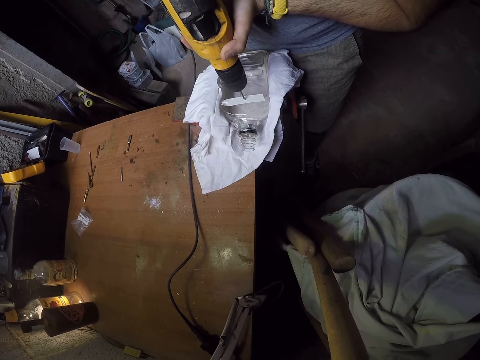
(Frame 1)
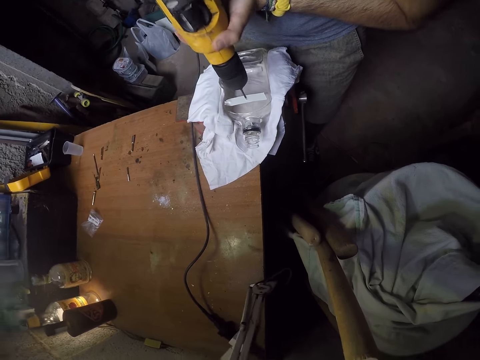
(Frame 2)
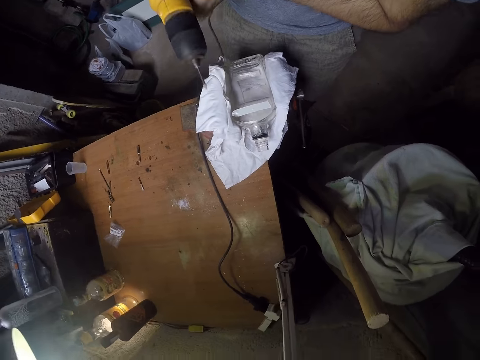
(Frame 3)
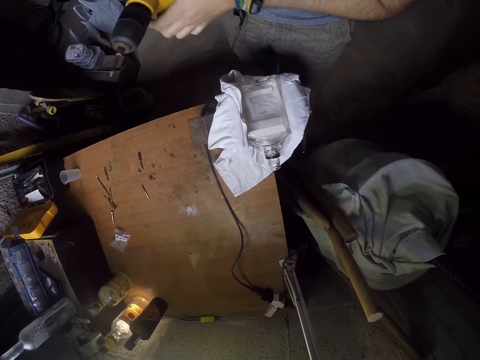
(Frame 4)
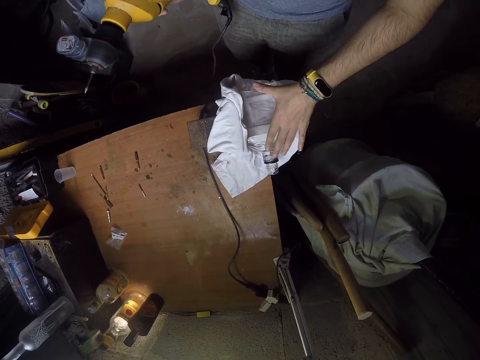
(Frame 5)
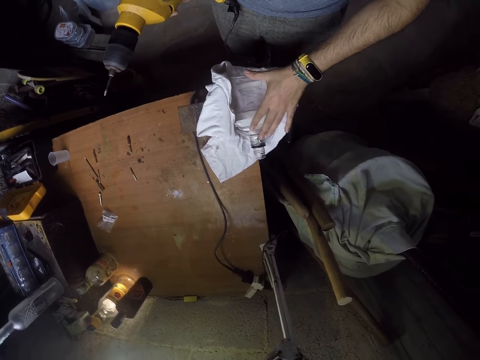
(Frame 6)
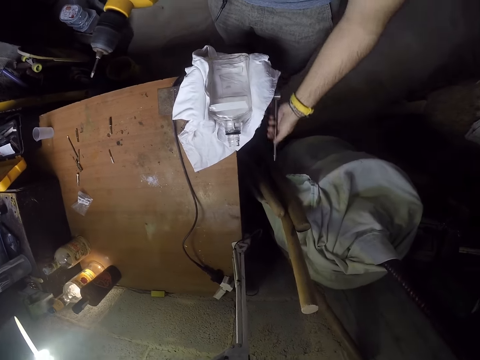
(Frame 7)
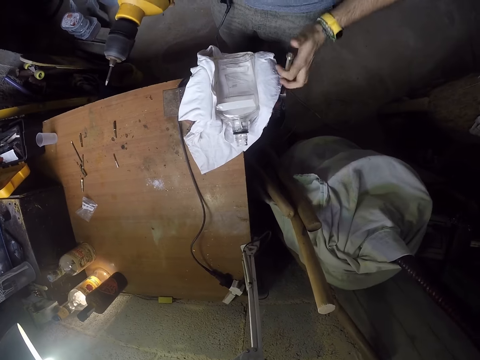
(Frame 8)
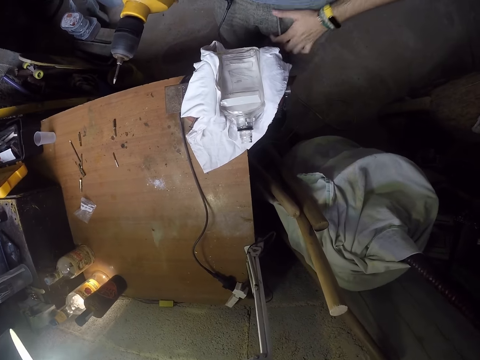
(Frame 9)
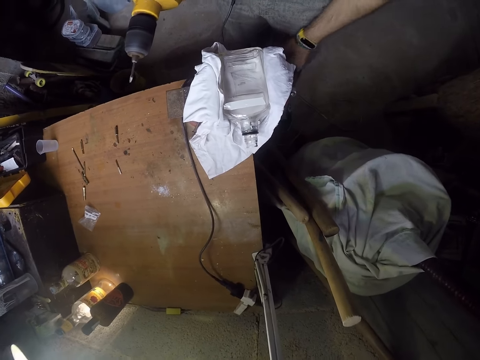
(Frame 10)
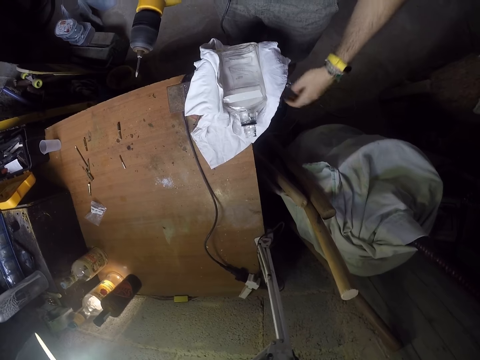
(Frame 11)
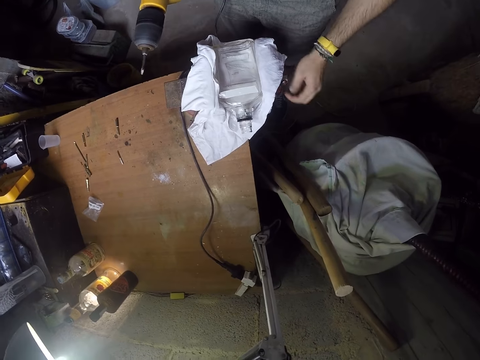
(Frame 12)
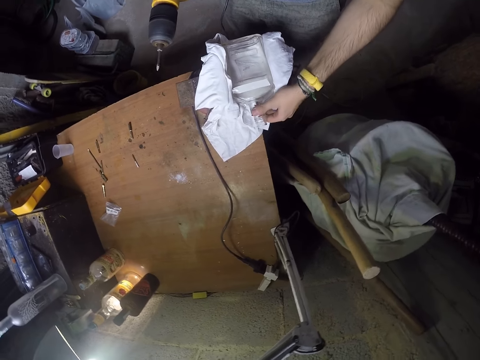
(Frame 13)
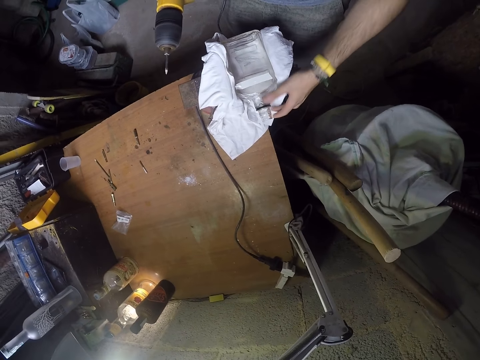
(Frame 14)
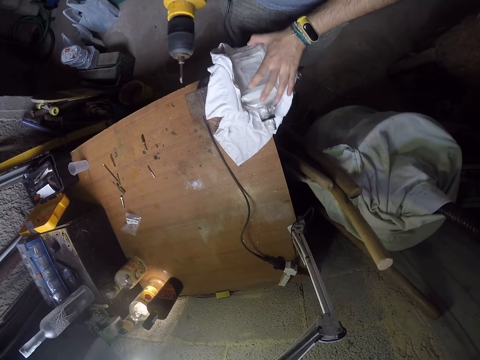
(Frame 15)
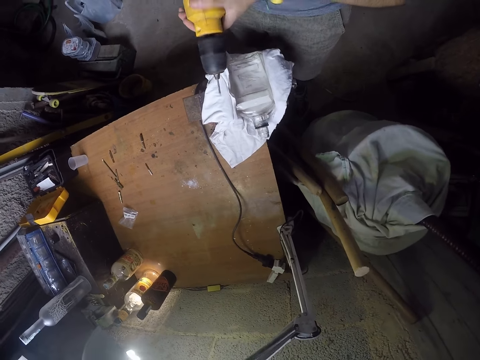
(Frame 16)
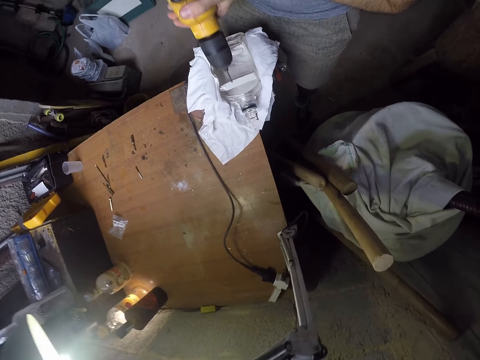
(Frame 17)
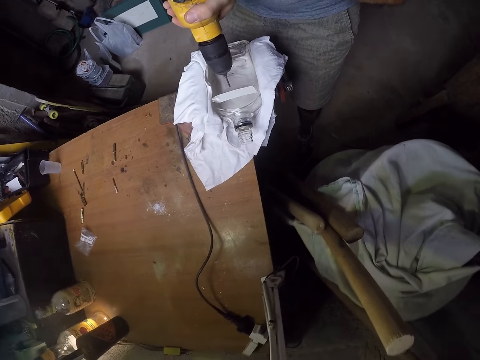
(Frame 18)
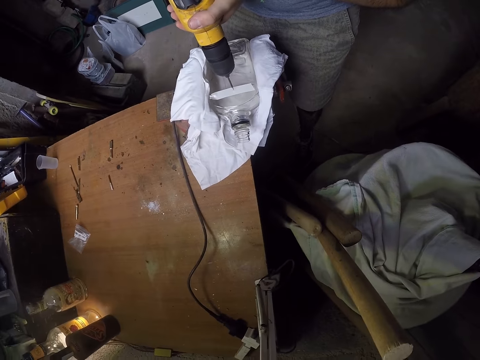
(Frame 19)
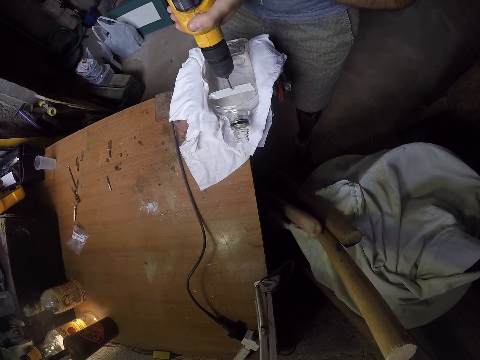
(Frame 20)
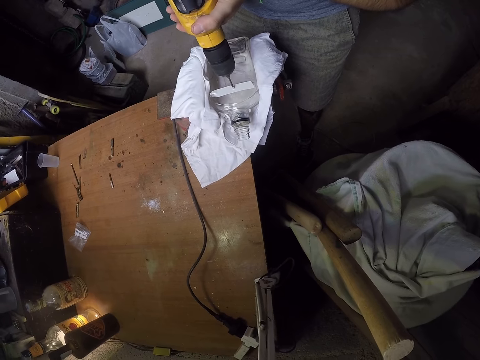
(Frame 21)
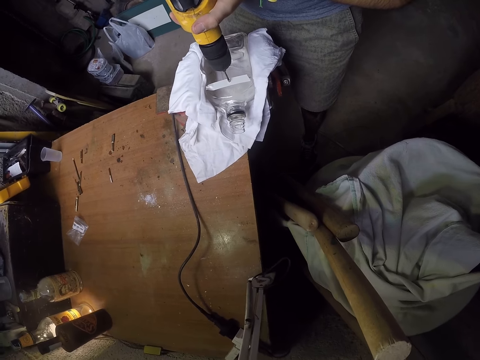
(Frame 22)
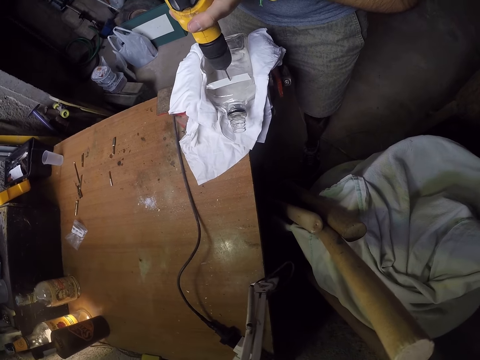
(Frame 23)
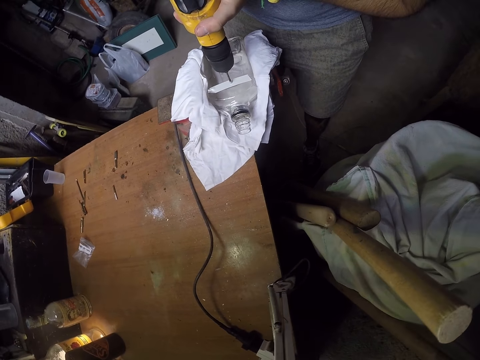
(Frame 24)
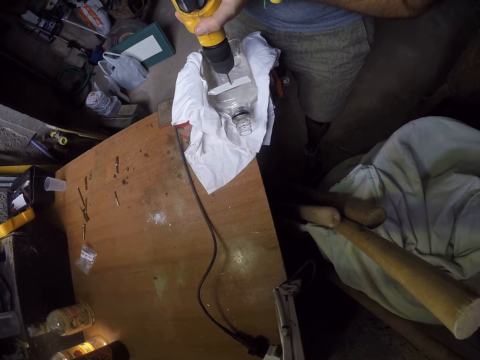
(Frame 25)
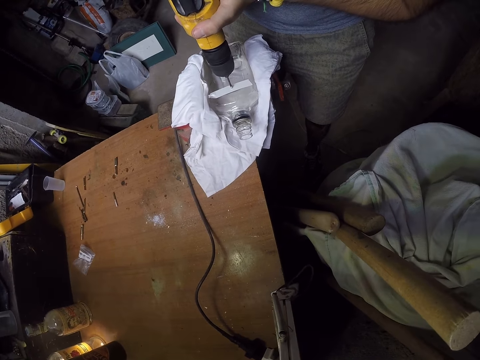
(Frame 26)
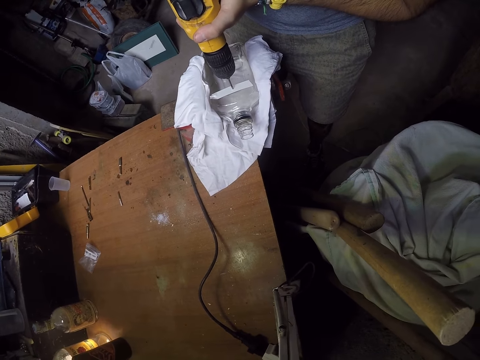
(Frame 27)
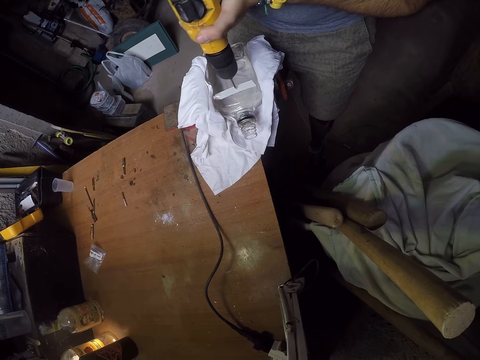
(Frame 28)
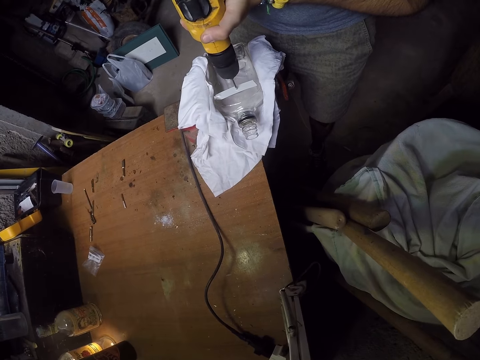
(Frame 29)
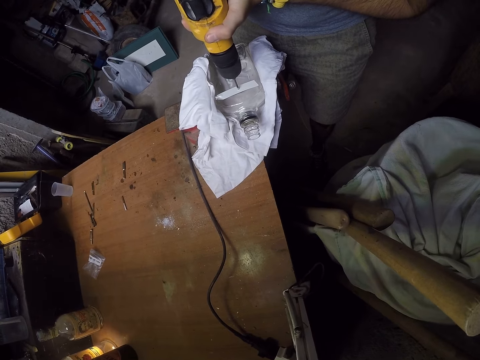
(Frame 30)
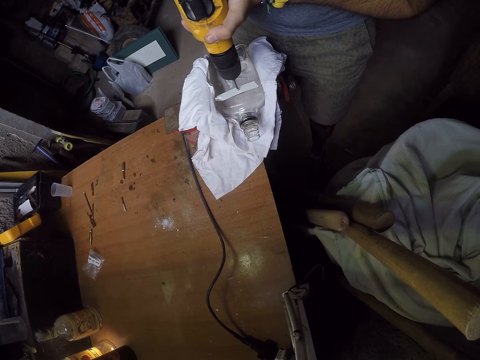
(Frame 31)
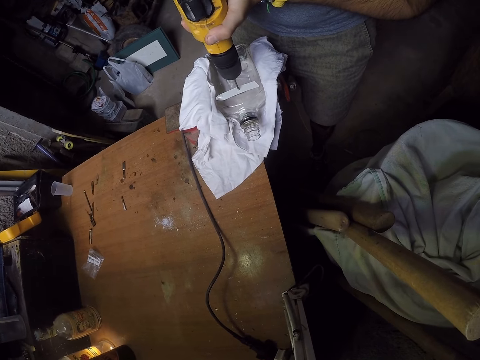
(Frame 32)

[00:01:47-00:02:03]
The camera wearer holds the power drill with his right hand. He adjusts the glass bottle in the bench vice with his left hand. He holds the bottle on the table with the left hand. He loosens the bench vice with his left hand. He adjusts a hinge fixing machine. He adjusts the glass bottle in the bench vice with his left hand. He fits the bottle on the hinge fixing machine. He touches the bottle with the left hand on the table. He holds the power drill with both hands. He drills the glass bottle on the table with the power drill in both hands.

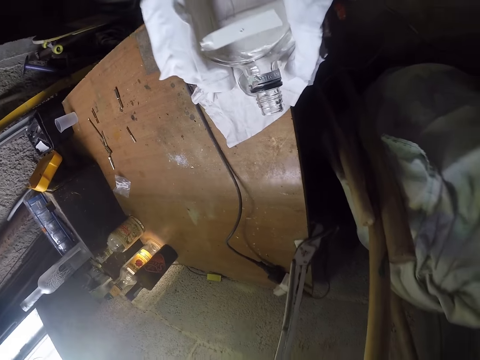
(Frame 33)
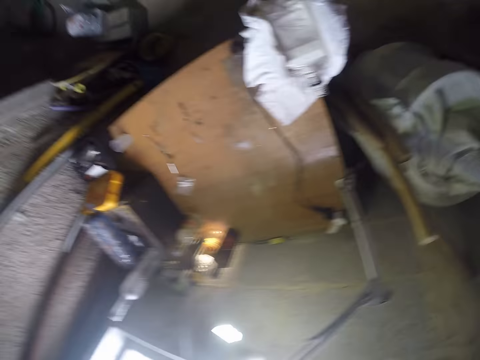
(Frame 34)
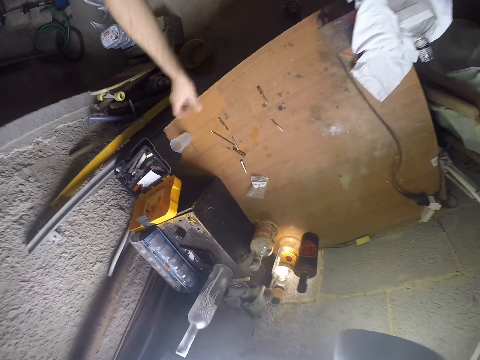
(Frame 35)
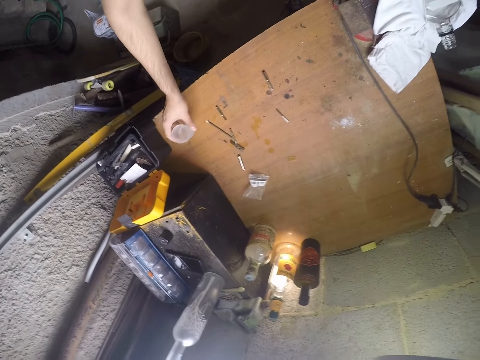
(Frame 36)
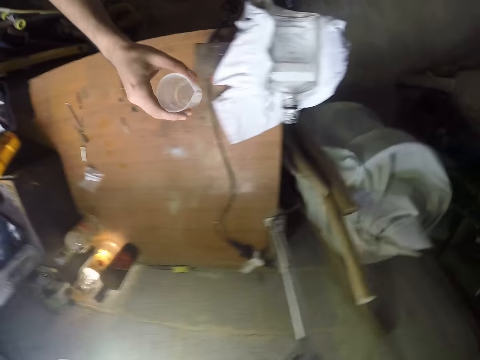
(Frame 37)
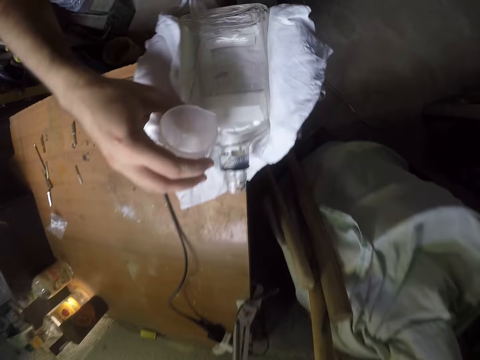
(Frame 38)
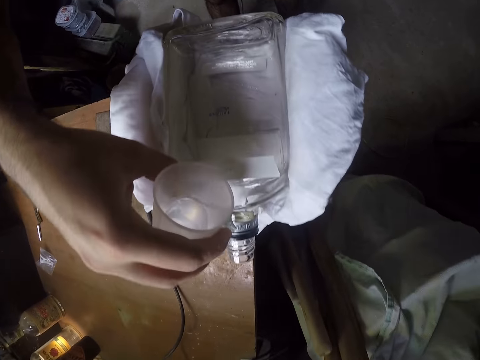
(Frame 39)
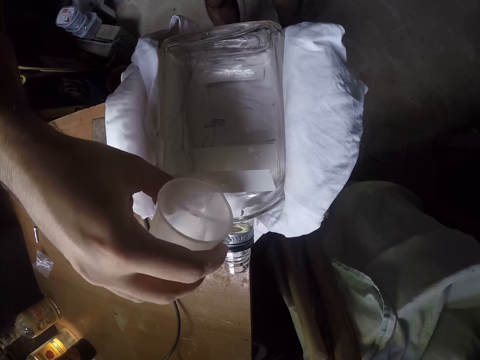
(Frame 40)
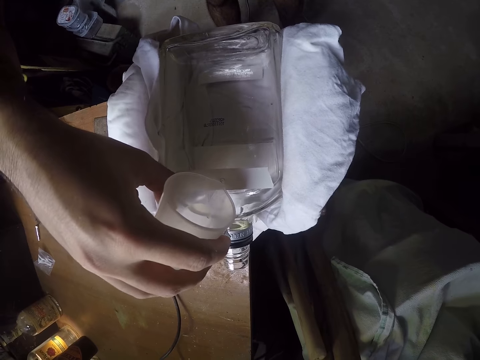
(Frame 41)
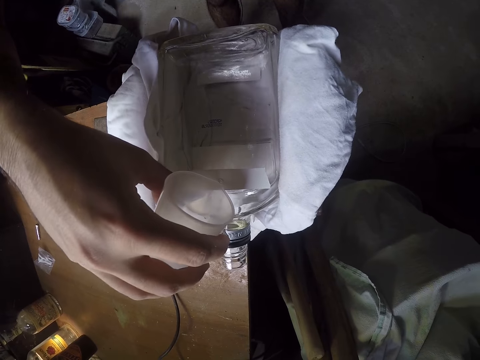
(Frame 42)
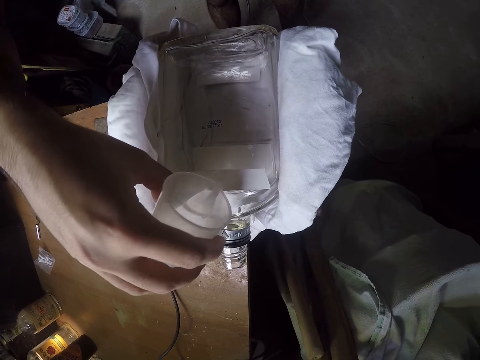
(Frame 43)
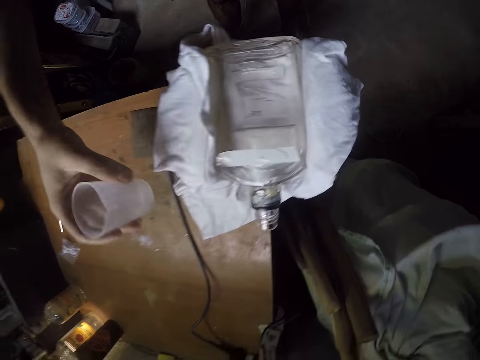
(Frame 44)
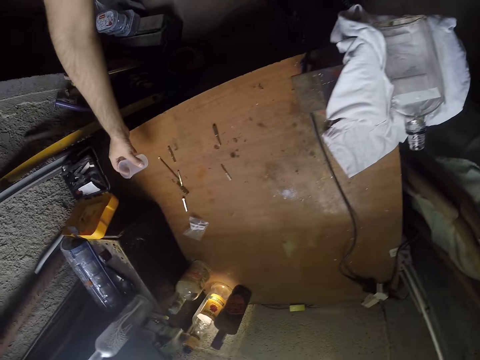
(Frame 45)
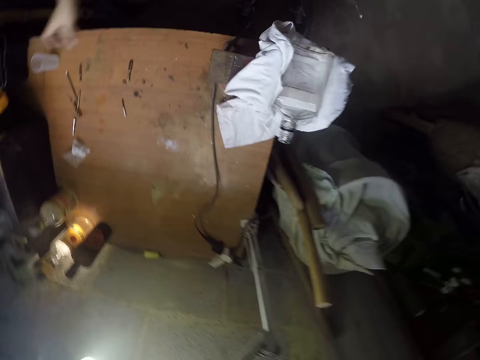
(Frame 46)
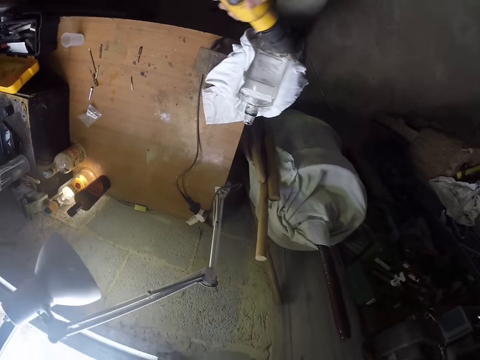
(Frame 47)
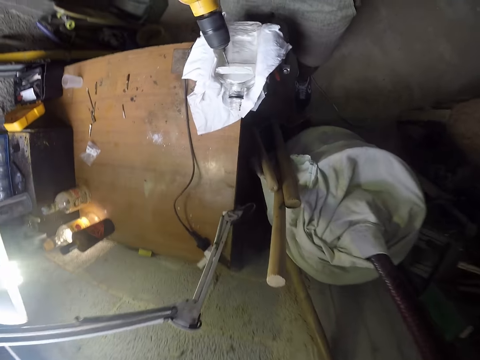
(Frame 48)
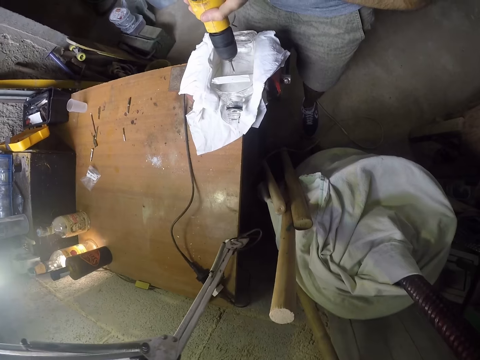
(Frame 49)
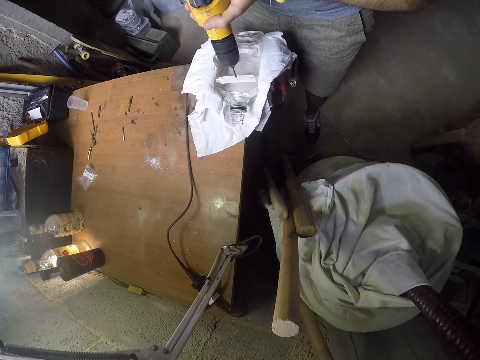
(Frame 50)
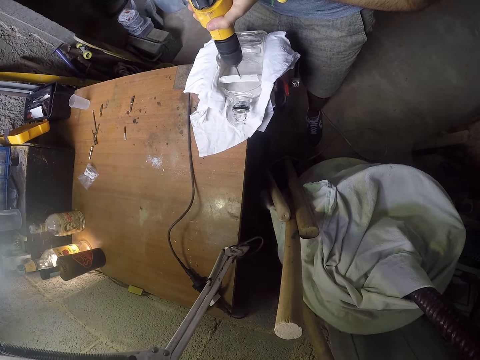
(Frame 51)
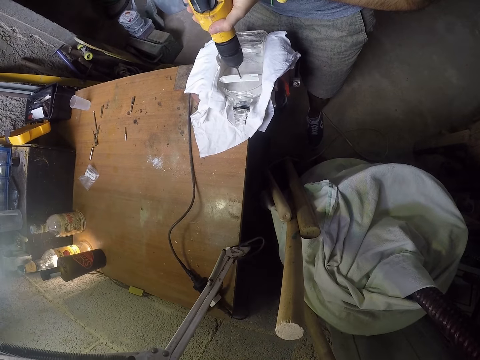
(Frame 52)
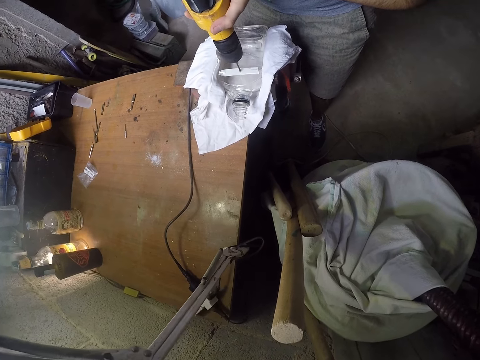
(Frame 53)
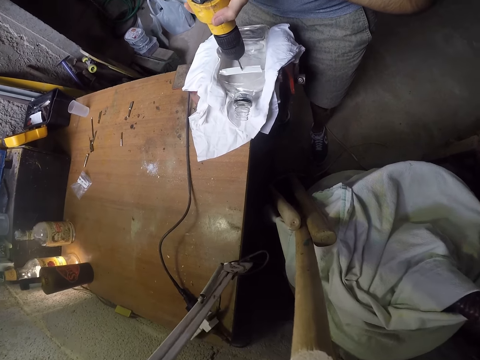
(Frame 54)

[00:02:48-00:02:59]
The camera wearer picks a cup from the workbench with his right hand. He pours water from the cup on the glass bottle with his right hand. He drops the cup on the workbench with his right hand. He holds a drill with both hands. He drills the glass bottle with the power drill in both hands.
